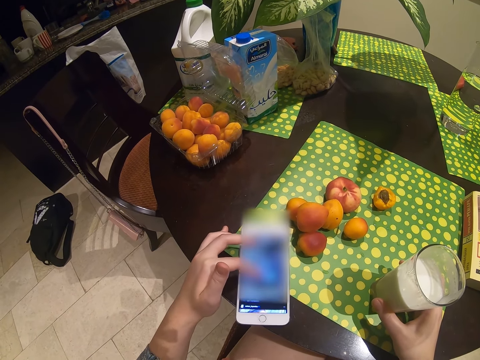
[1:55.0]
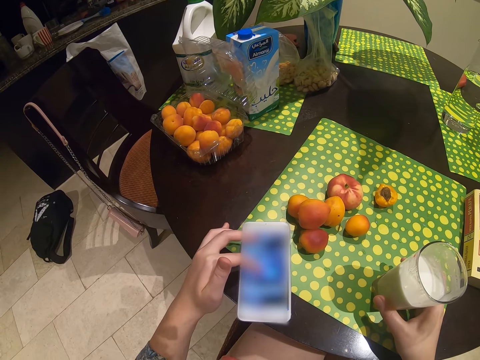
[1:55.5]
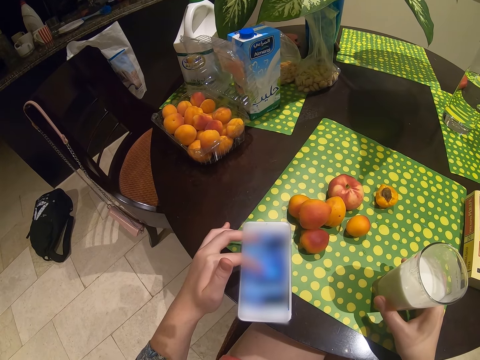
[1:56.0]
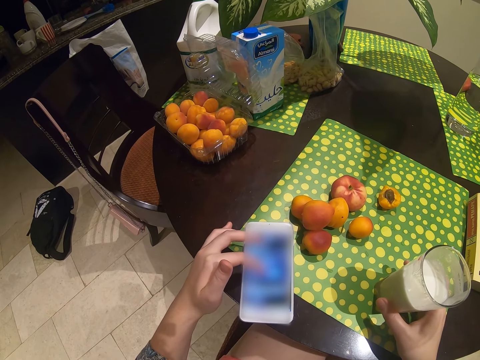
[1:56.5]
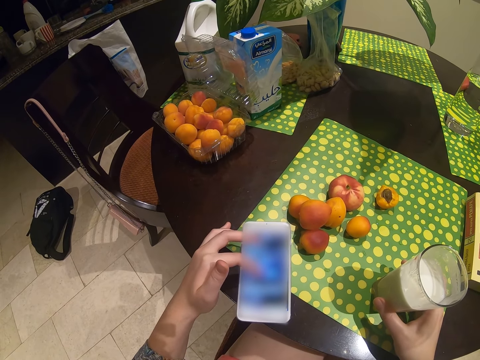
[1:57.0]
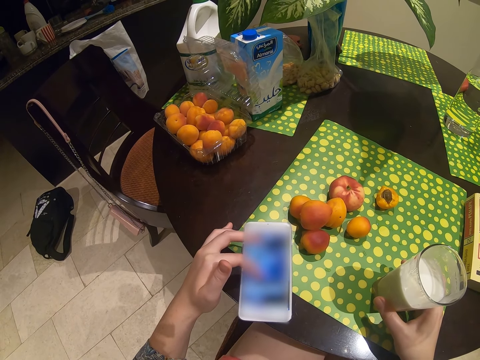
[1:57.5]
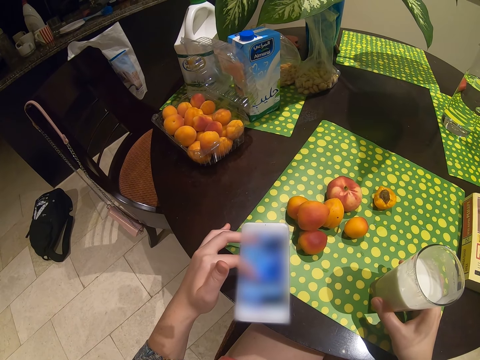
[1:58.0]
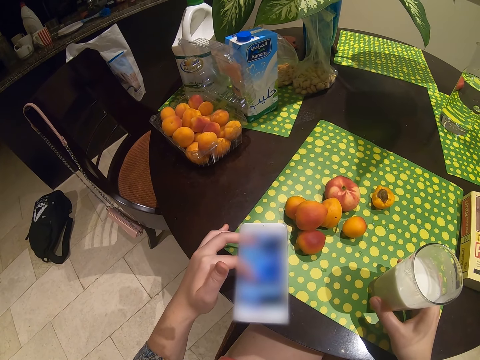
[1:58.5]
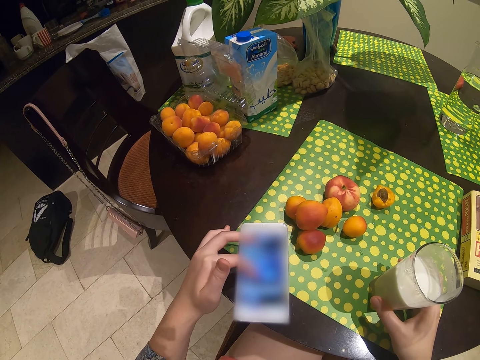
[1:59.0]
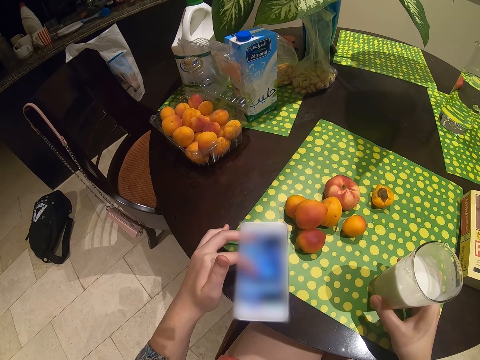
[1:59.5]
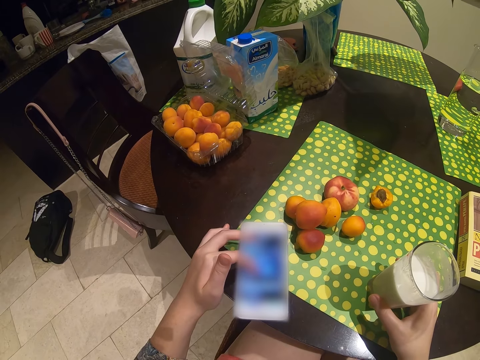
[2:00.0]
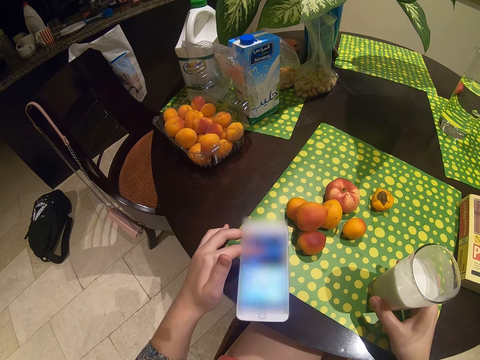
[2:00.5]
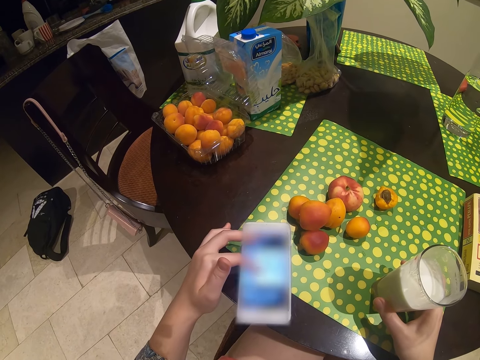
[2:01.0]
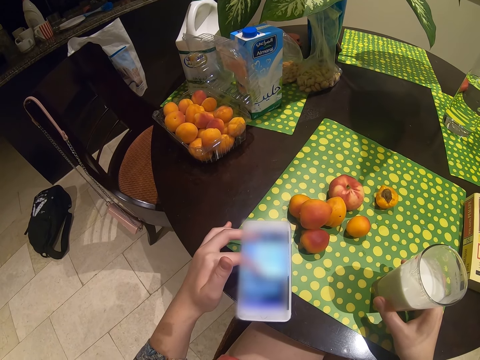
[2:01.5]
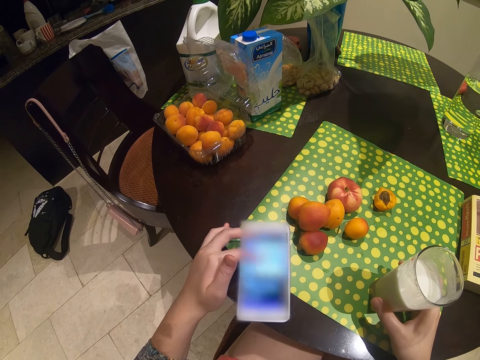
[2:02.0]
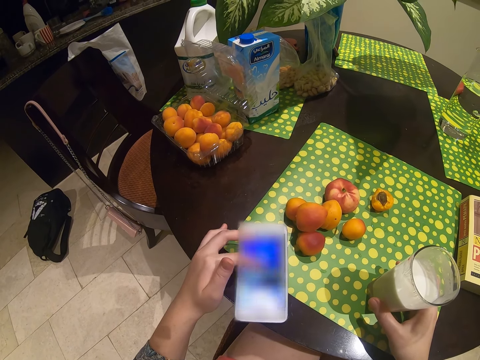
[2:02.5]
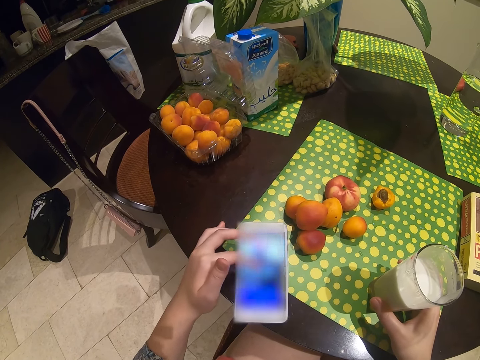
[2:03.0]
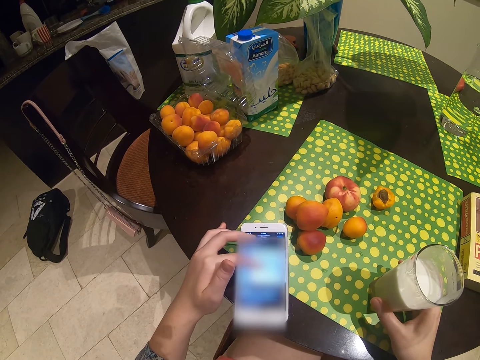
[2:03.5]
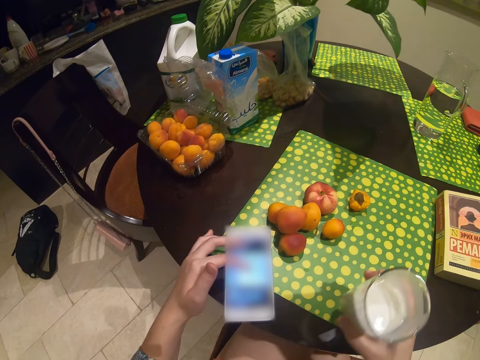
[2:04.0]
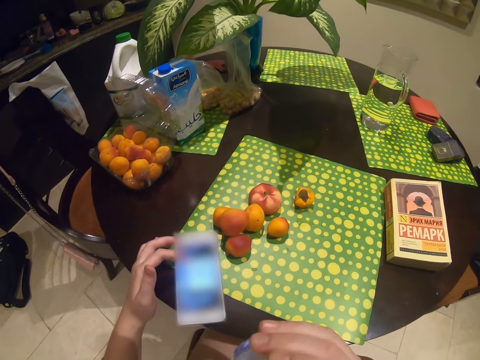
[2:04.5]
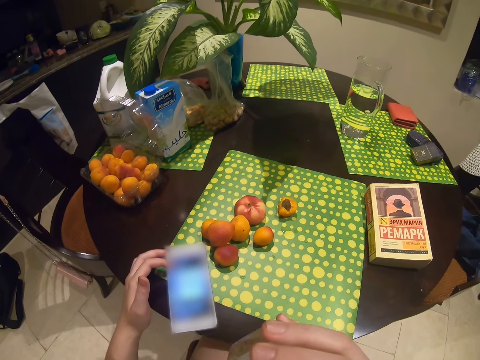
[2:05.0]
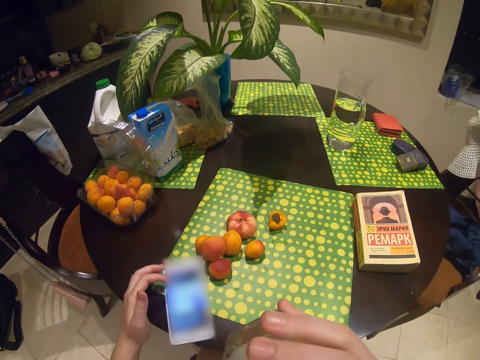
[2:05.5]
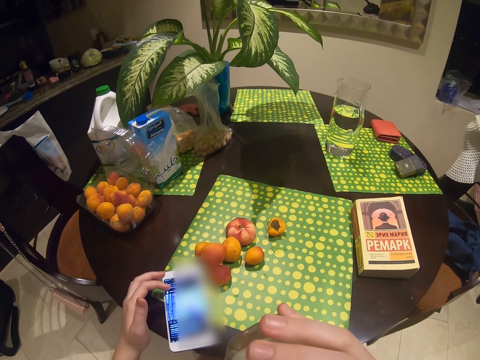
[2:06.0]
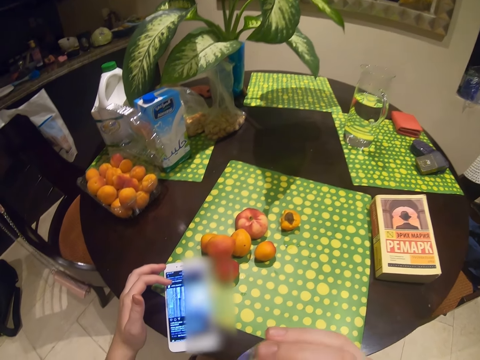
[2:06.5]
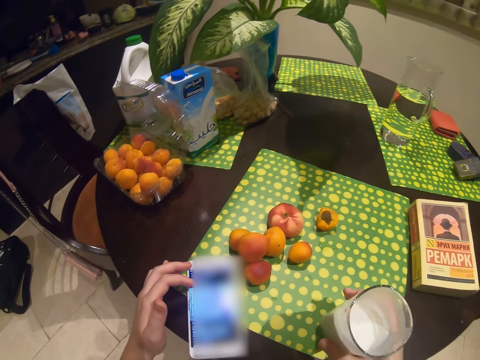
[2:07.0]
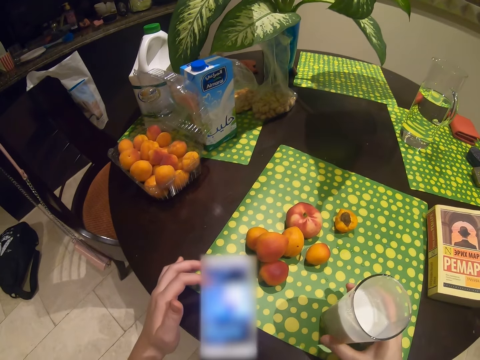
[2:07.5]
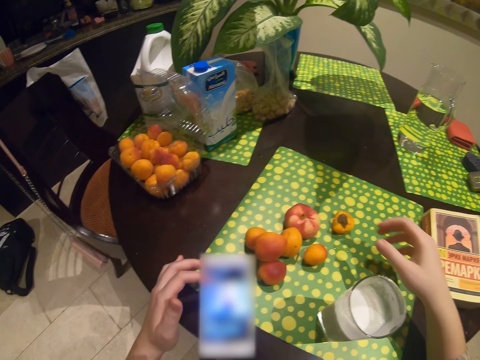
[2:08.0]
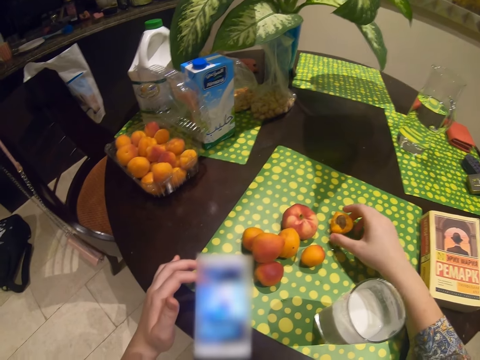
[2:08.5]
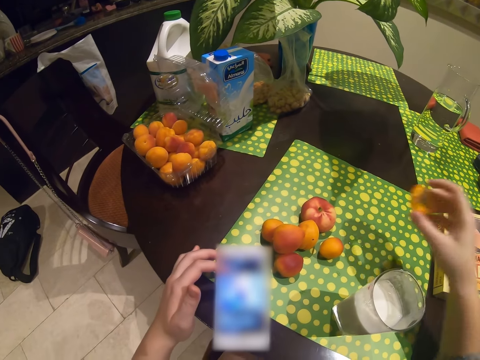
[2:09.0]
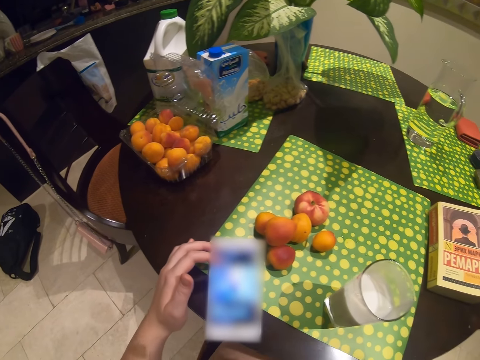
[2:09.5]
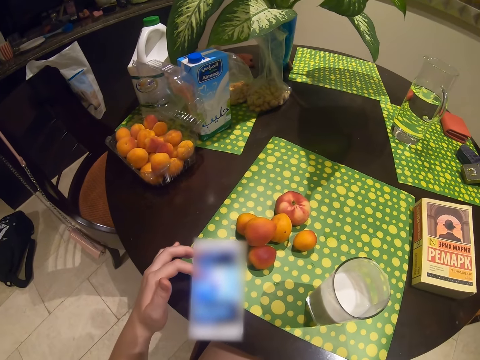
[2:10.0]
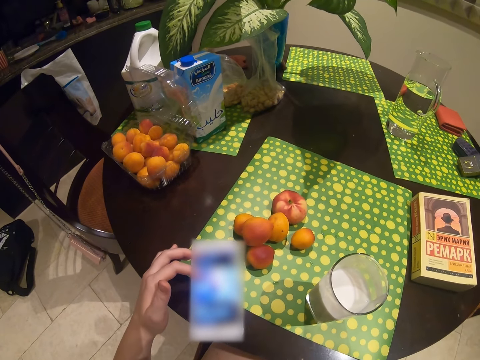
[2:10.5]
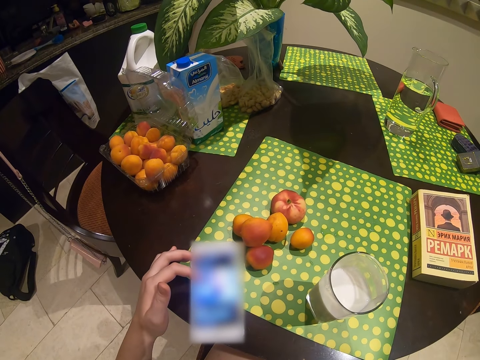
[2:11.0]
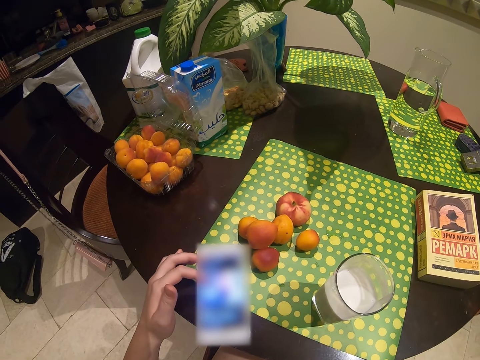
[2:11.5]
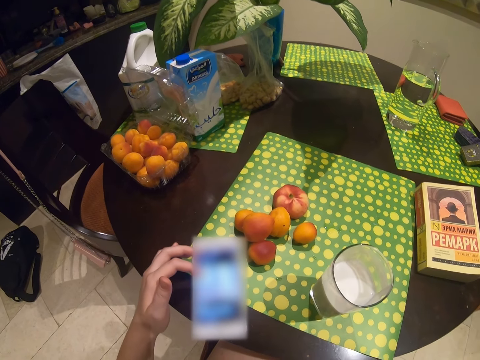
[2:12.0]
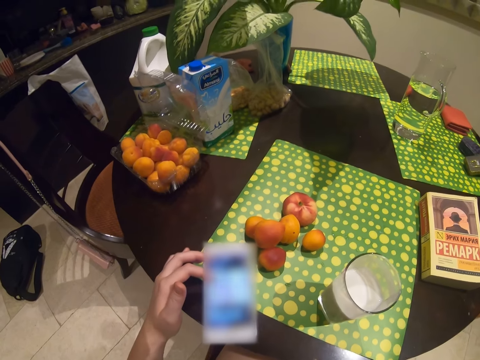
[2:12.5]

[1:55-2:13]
The camera wearer touches the phone screen. They take a glass of milk on the table. They drink the milk. They put the glass of milk on the table. They take the apricot fruit on the table. They look at the phone screen. They touch the phone screen. They eat the apricot fruit.

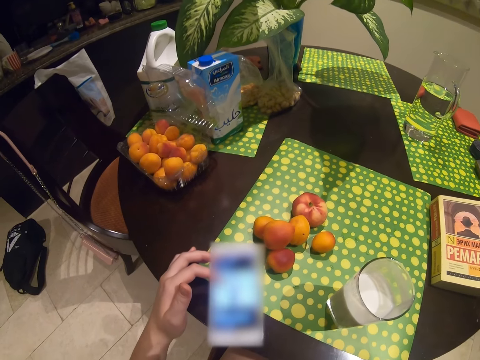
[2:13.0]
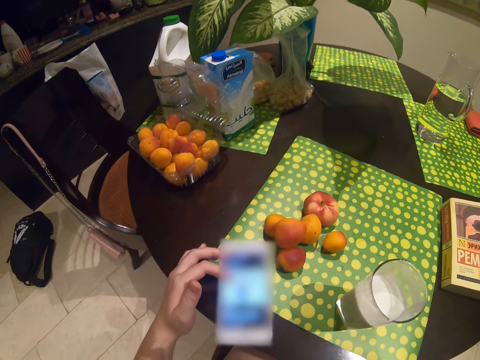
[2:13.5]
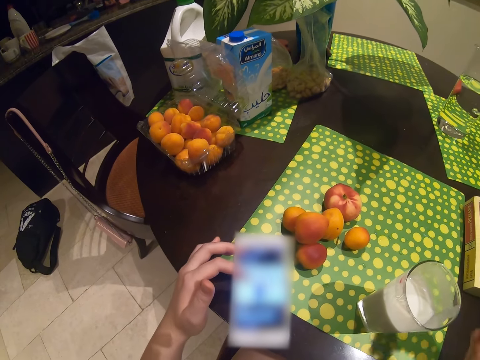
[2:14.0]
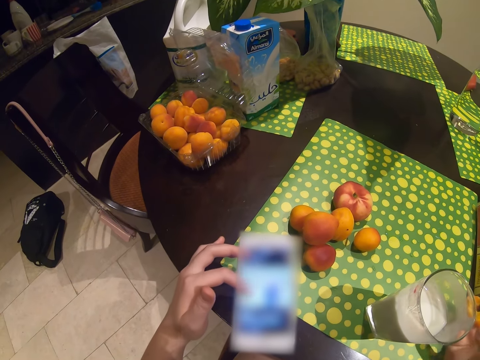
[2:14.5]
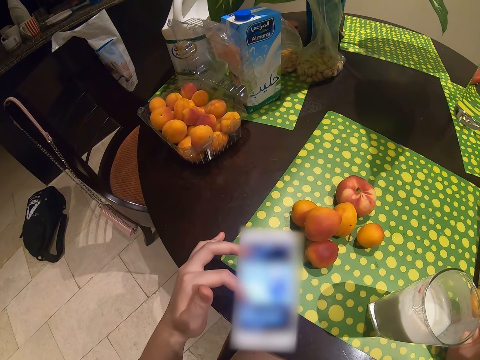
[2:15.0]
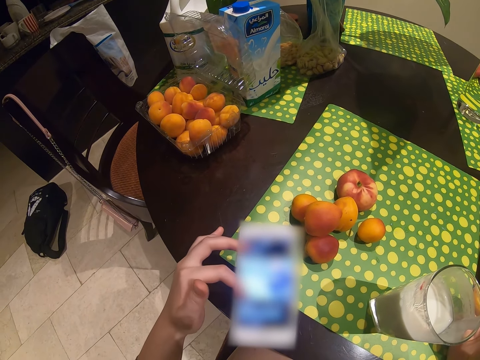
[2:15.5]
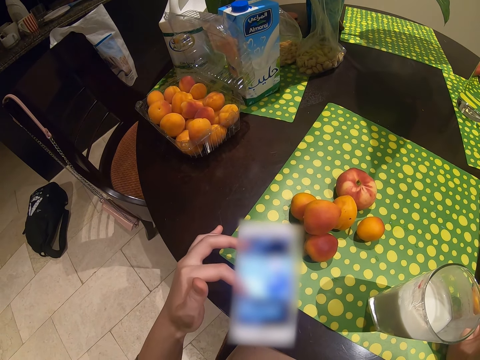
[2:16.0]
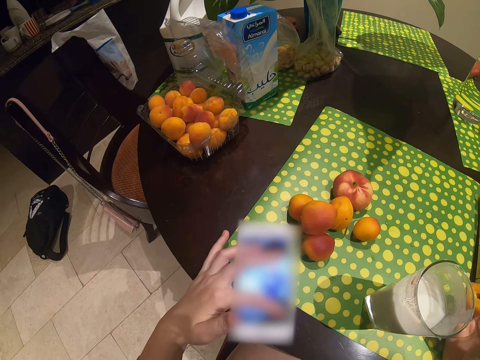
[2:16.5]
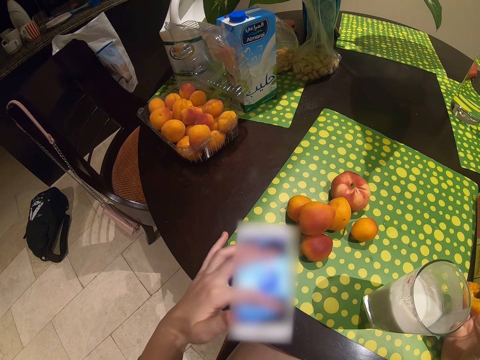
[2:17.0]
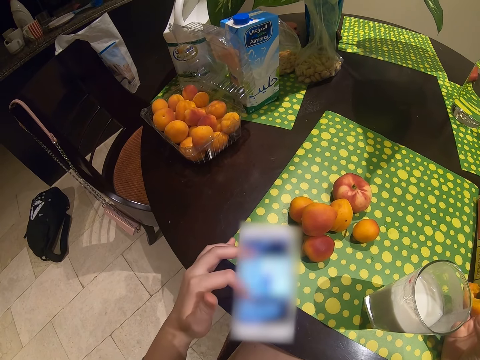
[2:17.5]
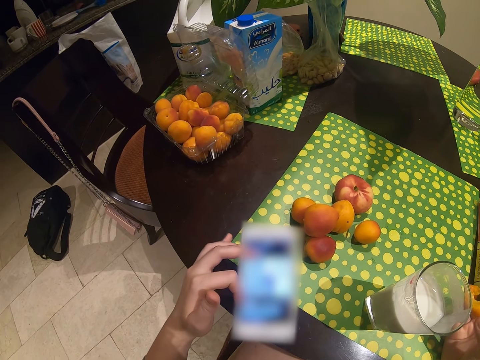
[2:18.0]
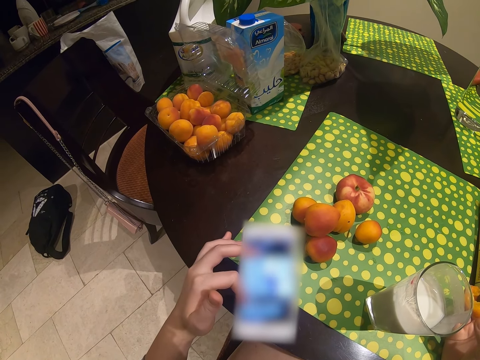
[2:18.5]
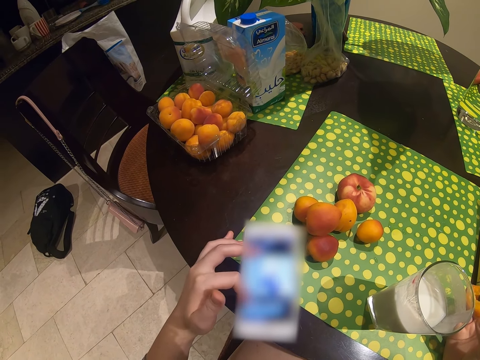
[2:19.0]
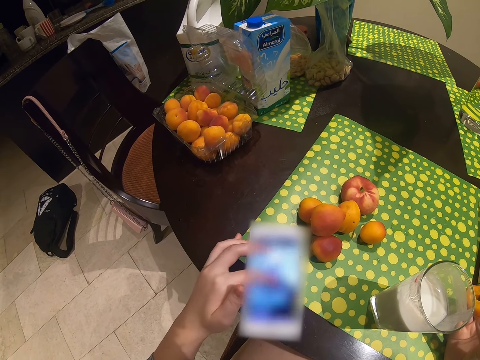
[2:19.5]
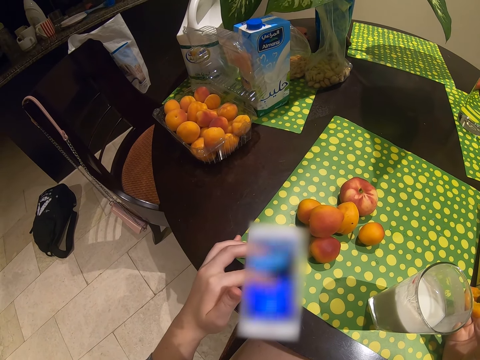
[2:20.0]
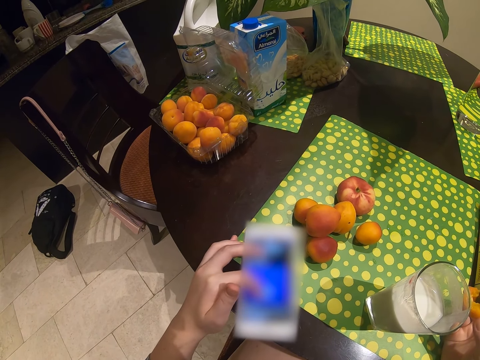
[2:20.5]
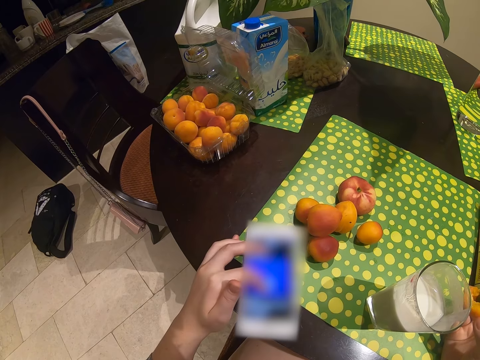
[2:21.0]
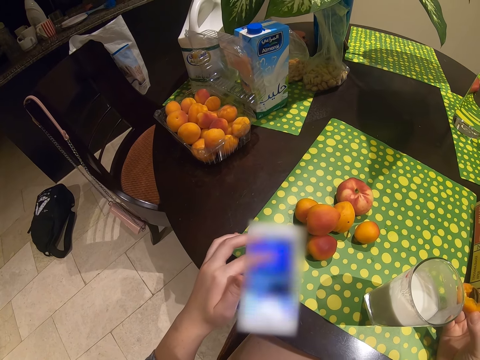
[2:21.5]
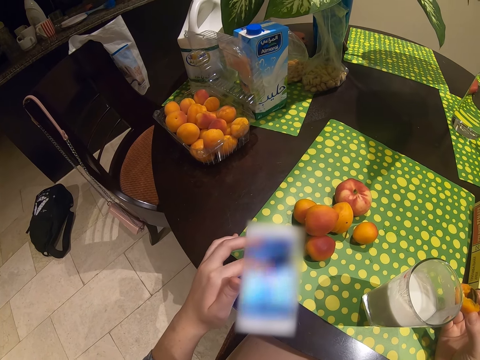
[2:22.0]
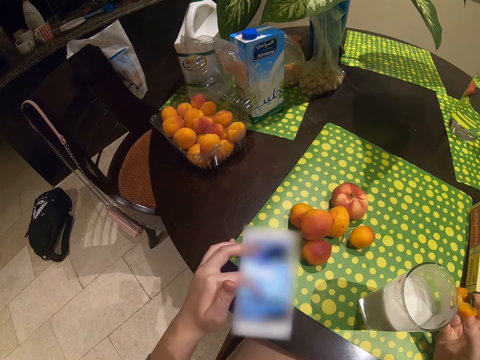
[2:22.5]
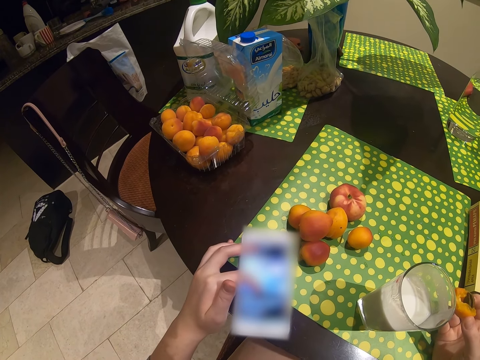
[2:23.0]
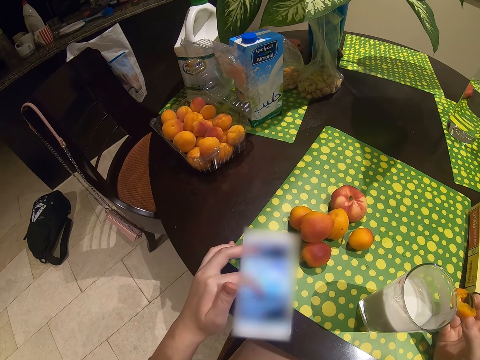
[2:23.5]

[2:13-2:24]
The camera wearer looks at the phone screen. They touch the phone screen. They put the hand on the table. They dial the phone.
